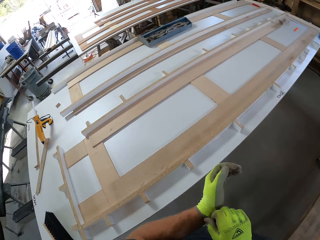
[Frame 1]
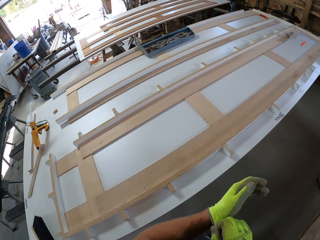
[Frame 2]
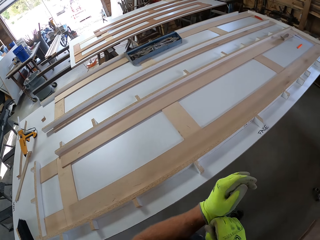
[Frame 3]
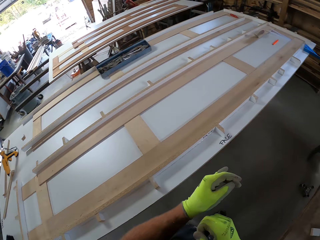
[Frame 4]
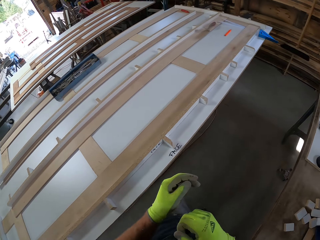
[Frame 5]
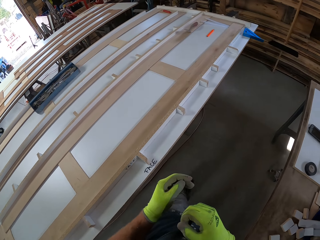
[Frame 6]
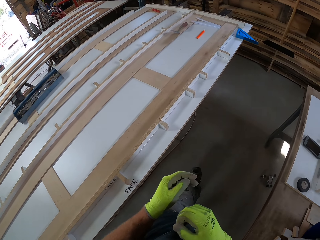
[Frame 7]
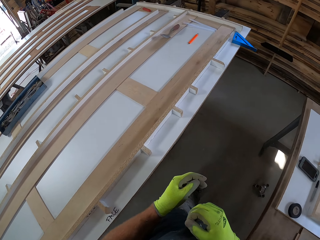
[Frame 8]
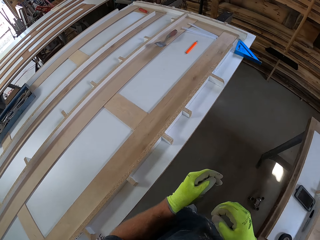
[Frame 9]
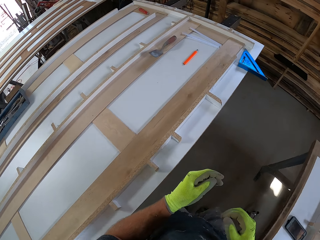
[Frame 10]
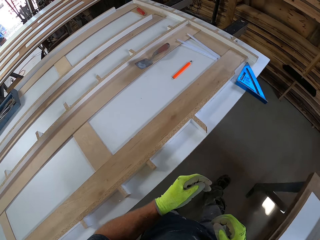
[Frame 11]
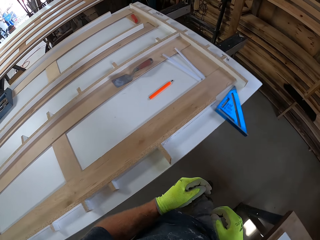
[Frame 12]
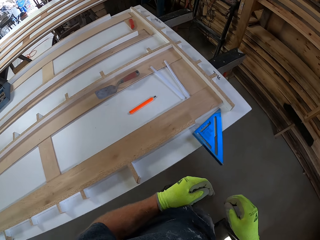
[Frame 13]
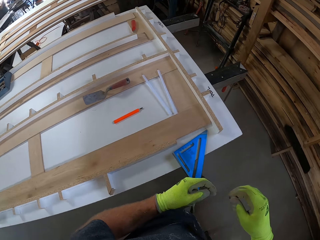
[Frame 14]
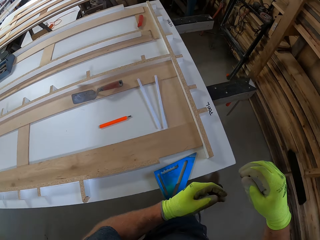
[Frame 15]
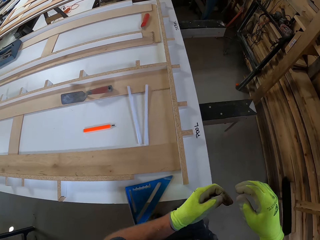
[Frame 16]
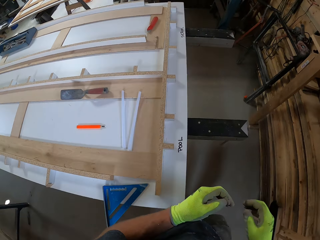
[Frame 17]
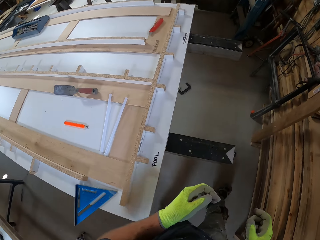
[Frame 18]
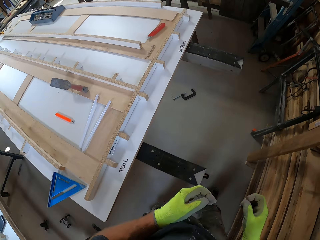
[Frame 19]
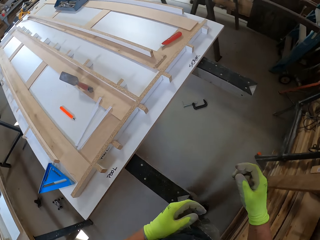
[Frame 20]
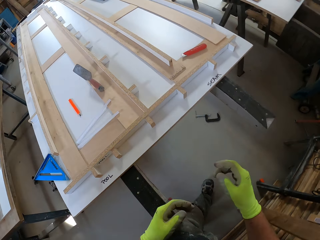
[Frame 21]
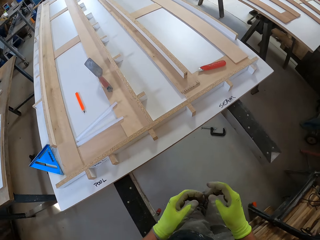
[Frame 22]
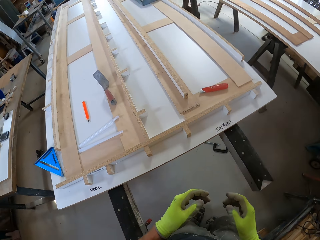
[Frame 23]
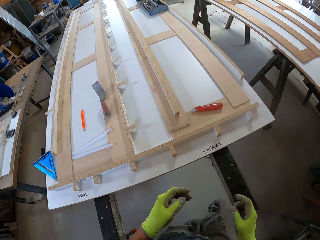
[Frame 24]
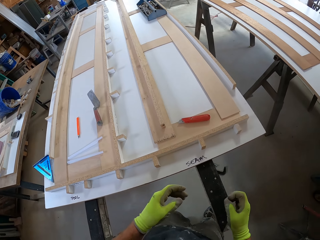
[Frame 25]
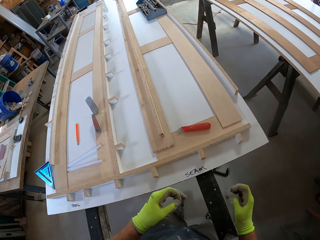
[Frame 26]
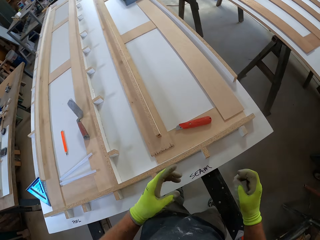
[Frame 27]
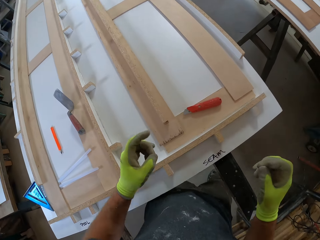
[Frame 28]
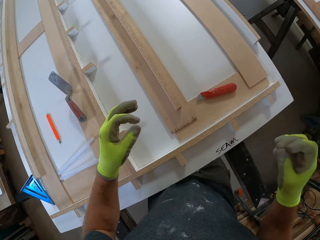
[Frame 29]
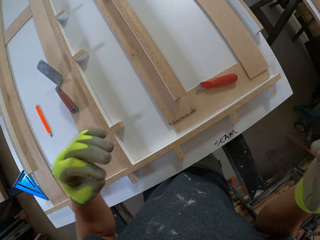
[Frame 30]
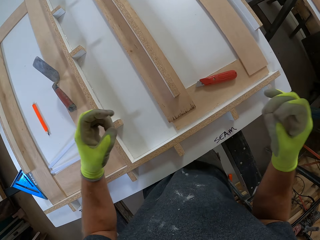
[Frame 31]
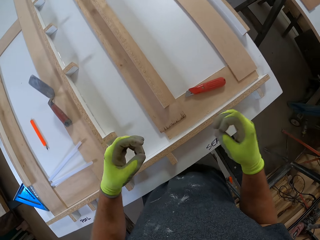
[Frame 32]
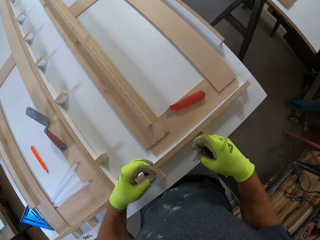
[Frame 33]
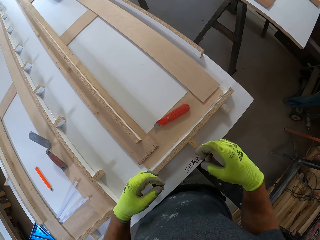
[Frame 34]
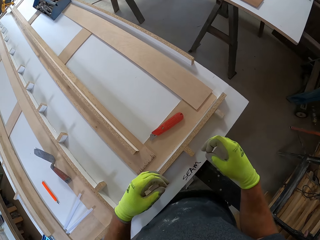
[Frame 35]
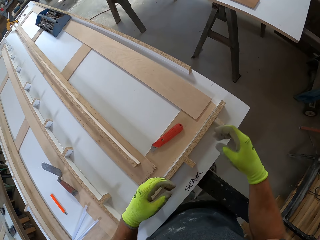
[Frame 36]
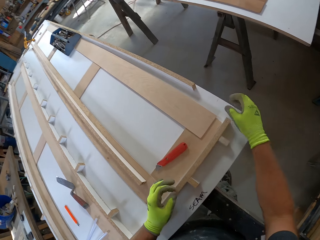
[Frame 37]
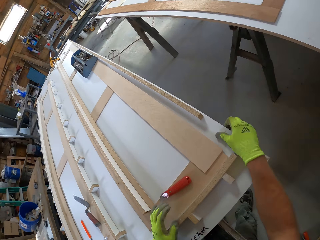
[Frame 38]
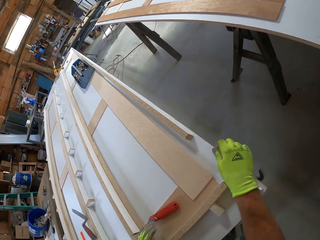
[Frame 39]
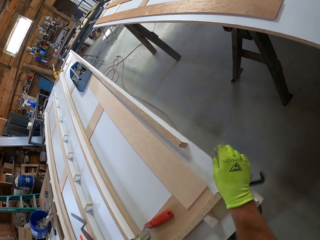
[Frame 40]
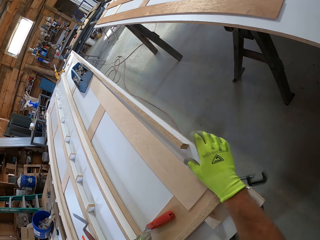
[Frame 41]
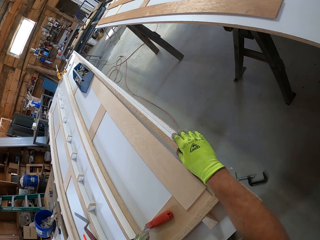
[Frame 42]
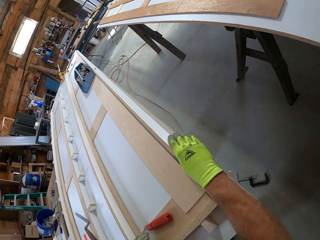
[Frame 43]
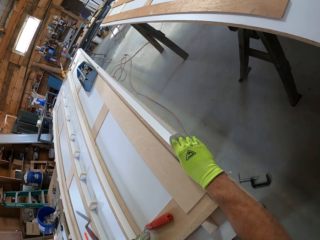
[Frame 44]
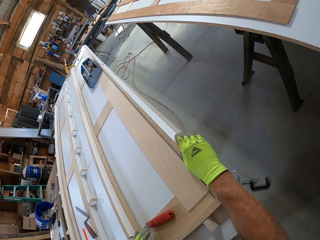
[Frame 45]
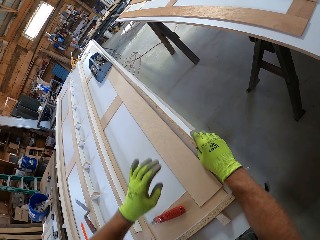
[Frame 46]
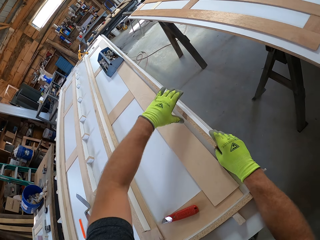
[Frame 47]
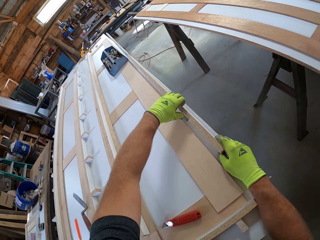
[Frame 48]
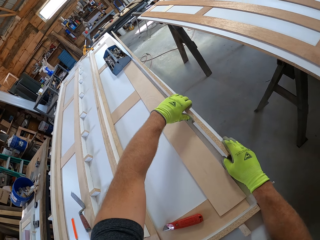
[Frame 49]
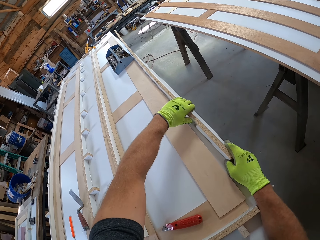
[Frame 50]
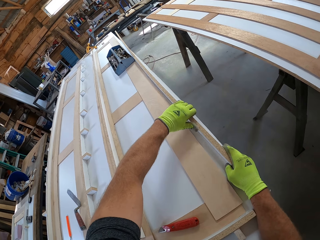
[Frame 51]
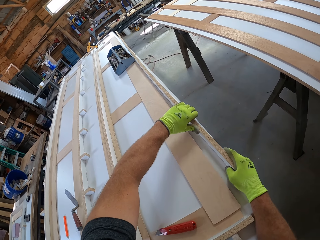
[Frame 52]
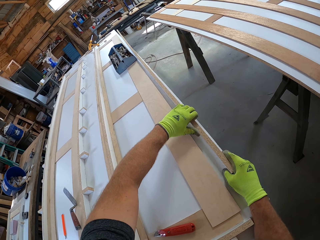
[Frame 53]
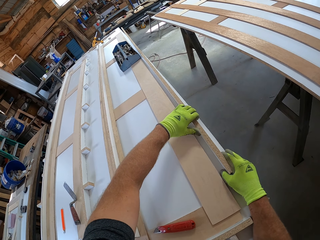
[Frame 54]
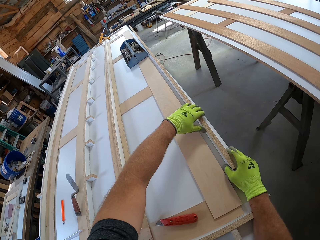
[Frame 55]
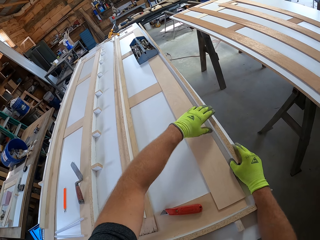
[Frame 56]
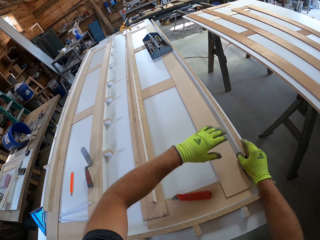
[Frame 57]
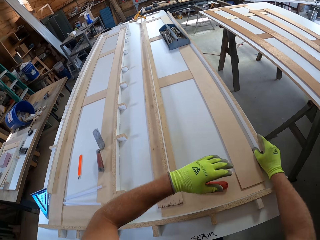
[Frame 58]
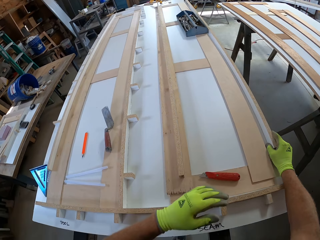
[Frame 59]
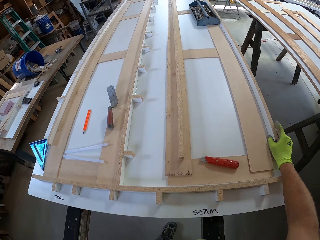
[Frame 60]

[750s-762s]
The camera wearer adjusts gloves on hands. They walk around a garage. They adjust the wood on the table.

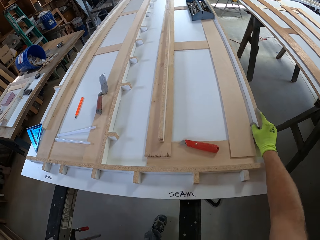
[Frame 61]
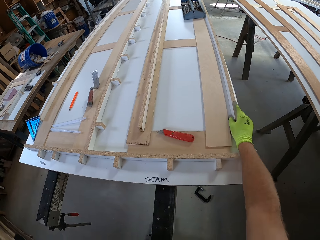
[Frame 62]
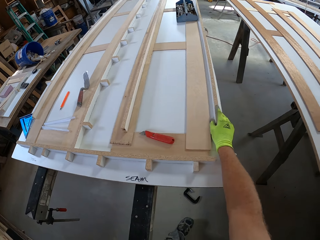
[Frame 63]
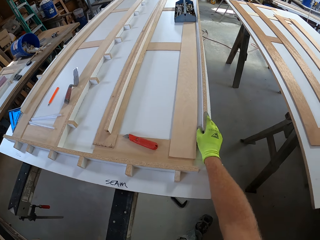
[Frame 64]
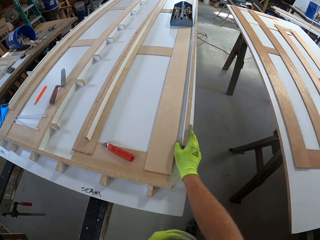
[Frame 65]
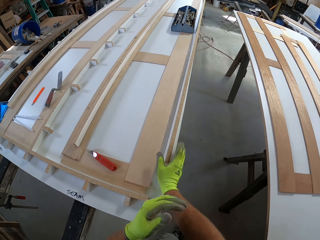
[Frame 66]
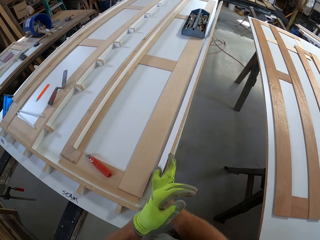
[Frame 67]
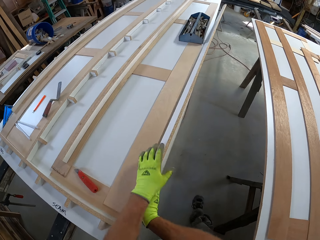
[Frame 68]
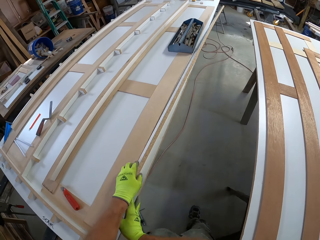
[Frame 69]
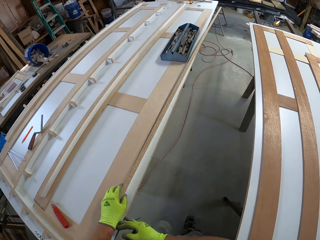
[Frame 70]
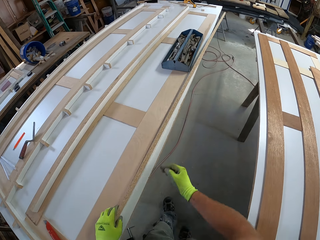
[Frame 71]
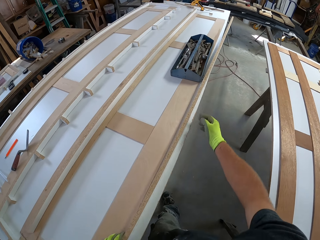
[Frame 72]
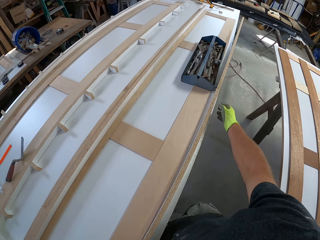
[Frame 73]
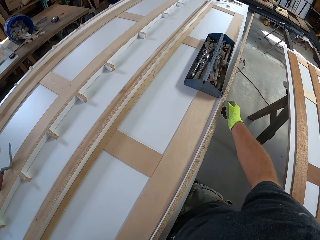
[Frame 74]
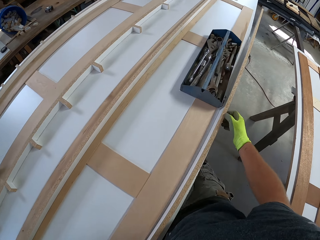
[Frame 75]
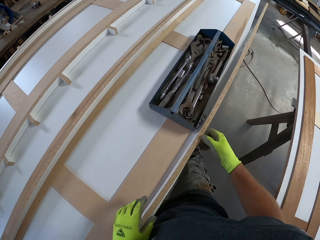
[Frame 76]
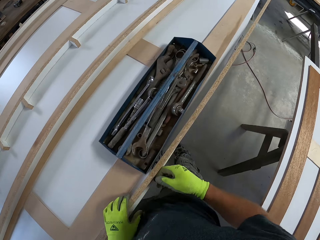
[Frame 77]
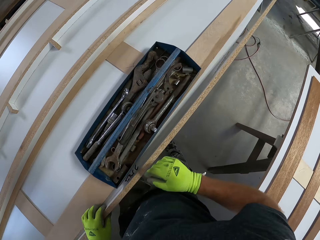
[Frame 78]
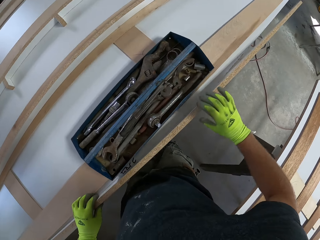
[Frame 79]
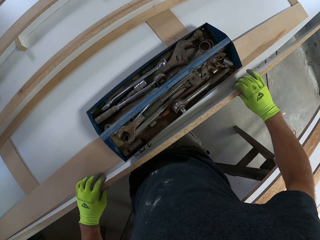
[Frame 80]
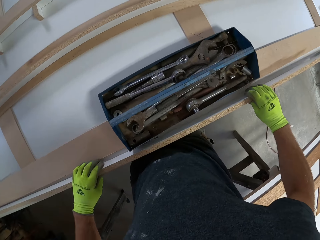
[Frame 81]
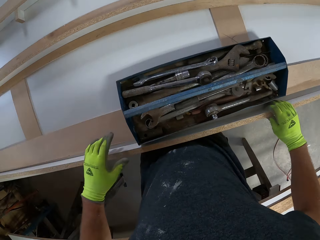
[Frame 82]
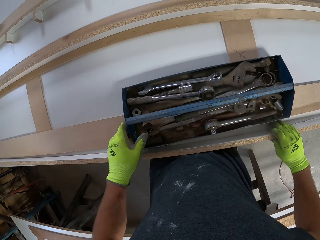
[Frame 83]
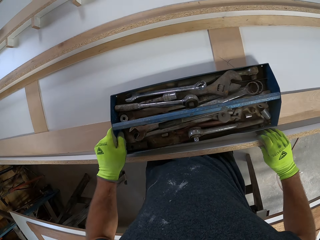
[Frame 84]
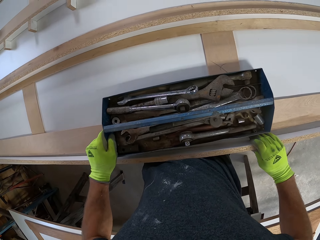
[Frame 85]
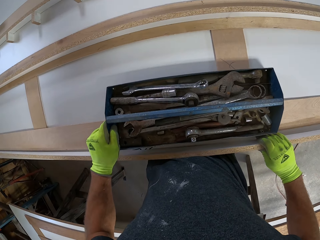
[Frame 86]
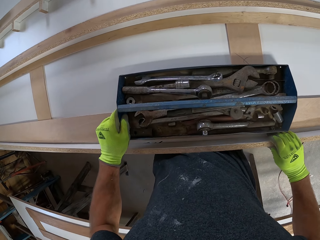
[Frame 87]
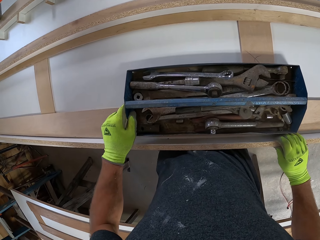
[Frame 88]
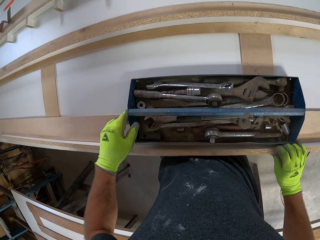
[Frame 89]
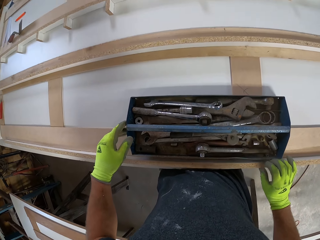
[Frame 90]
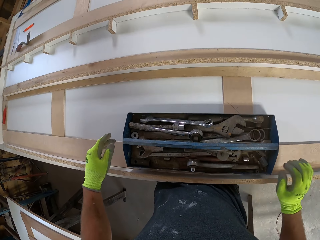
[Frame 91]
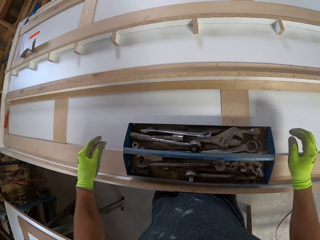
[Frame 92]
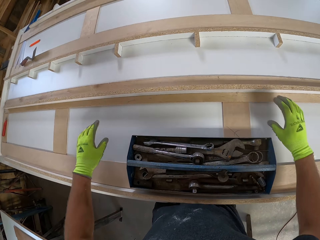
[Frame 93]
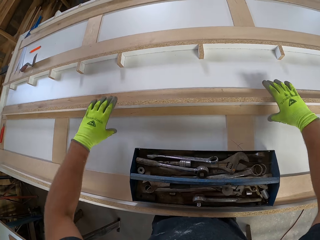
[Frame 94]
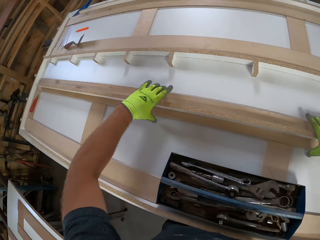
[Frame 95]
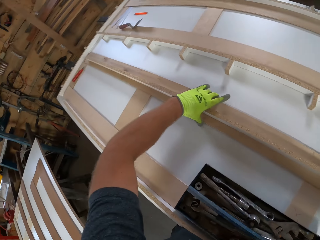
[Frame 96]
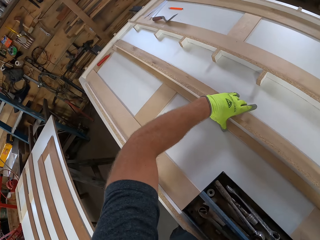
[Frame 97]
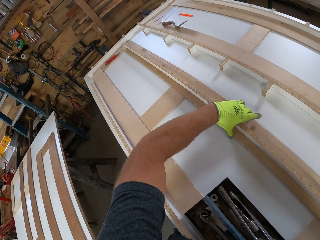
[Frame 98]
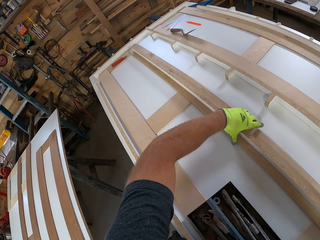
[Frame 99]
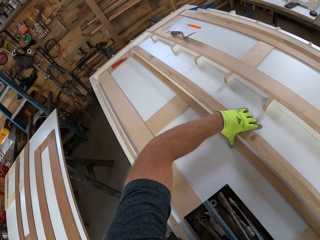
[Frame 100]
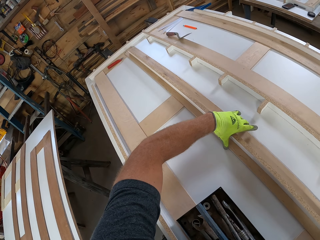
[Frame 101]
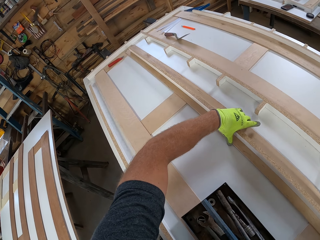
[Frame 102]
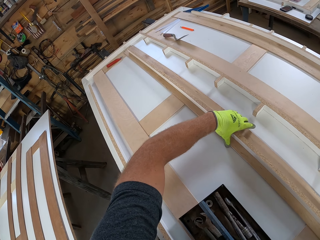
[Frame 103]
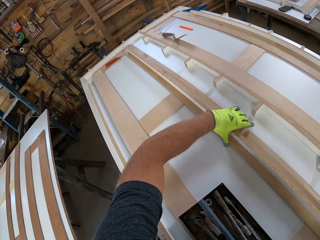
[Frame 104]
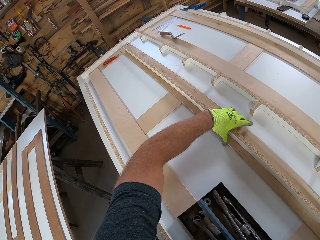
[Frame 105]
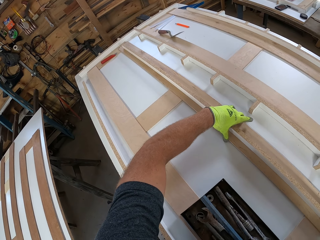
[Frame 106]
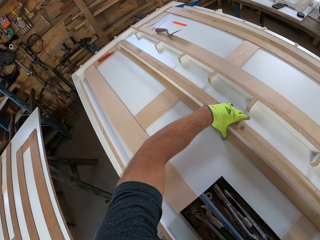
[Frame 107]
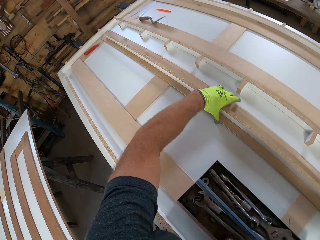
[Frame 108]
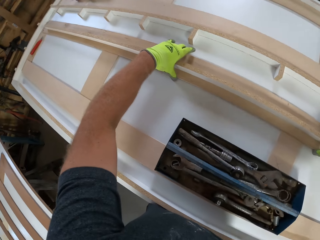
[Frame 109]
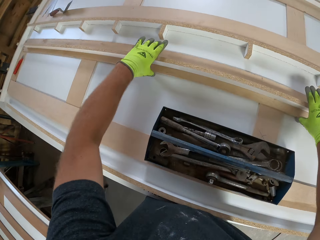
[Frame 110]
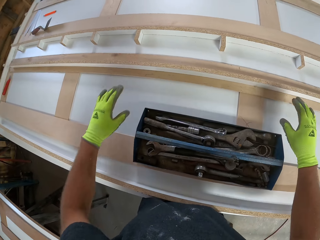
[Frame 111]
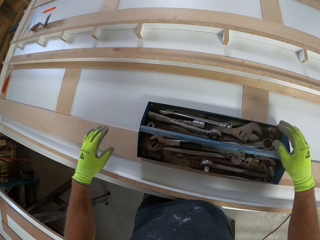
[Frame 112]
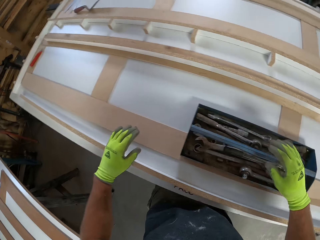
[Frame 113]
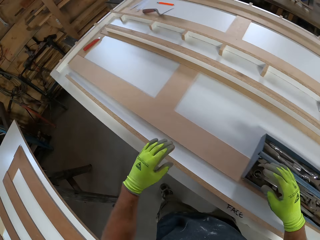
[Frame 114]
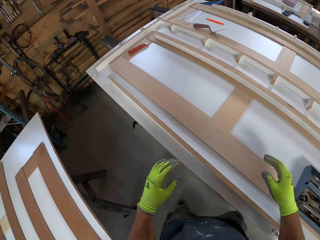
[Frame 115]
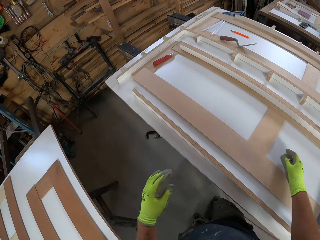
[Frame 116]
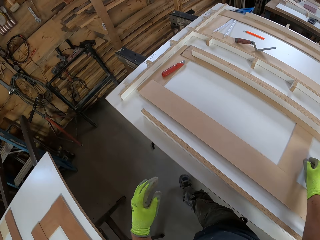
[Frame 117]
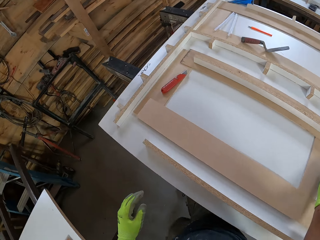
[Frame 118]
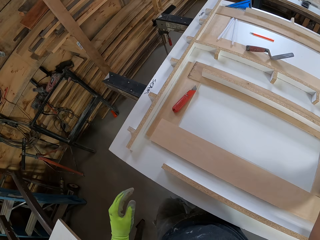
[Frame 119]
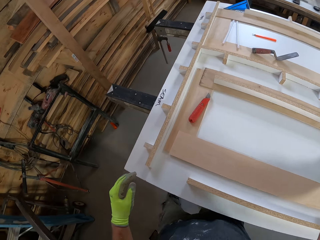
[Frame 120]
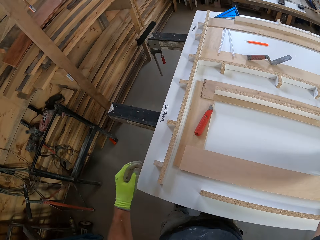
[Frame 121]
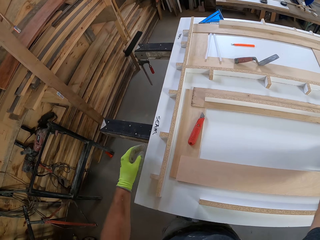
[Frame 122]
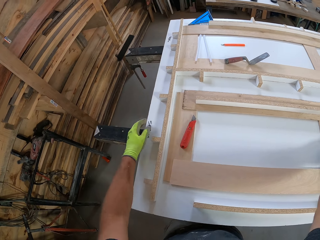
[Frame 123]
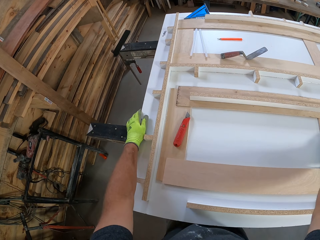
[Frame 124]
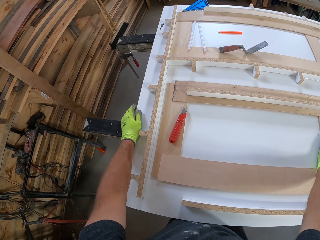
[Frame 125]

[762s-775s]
The camera wearer walks around a garage. They move a piece of wood on a table. They adjust a wood model on the table. They walk around the garage.
